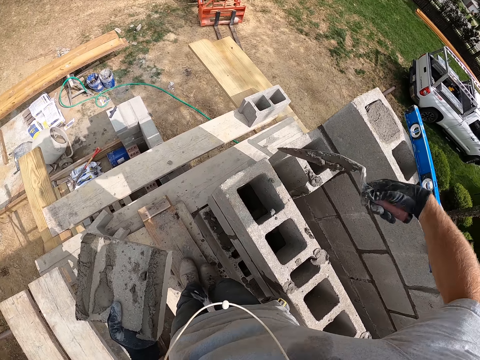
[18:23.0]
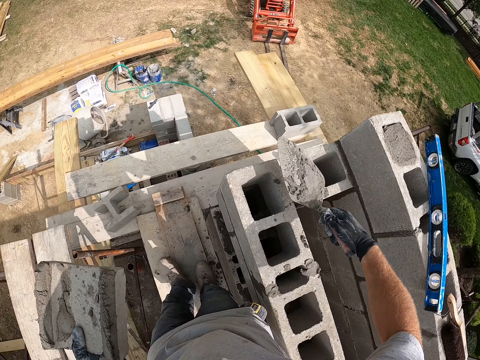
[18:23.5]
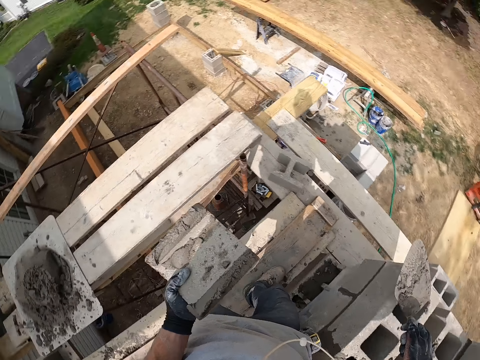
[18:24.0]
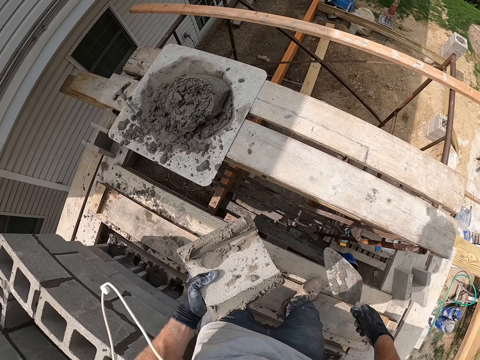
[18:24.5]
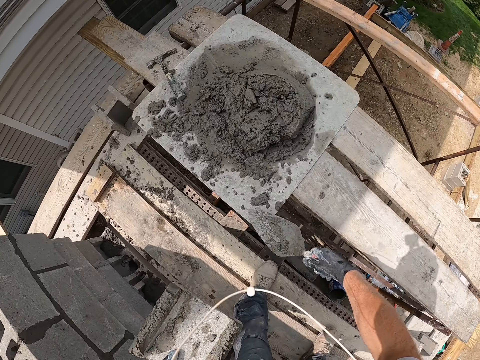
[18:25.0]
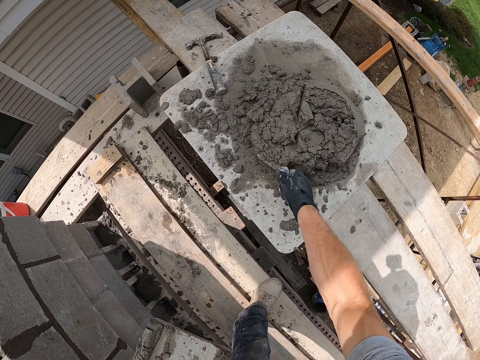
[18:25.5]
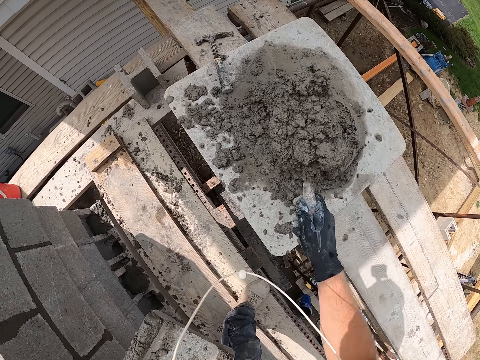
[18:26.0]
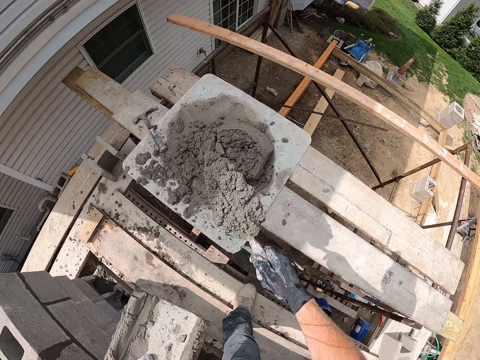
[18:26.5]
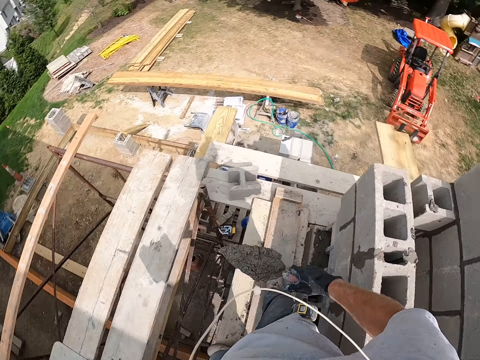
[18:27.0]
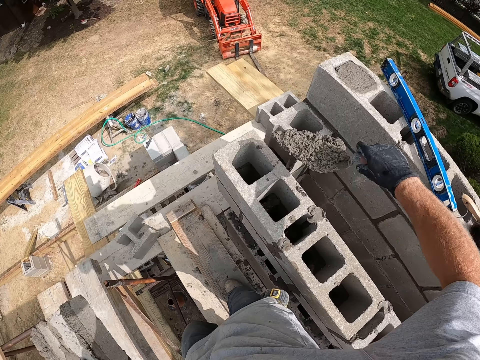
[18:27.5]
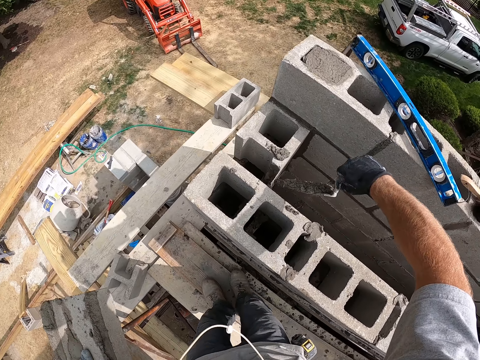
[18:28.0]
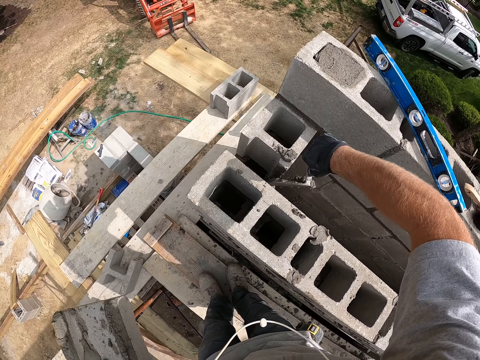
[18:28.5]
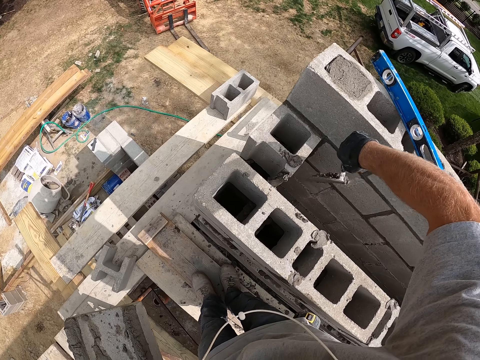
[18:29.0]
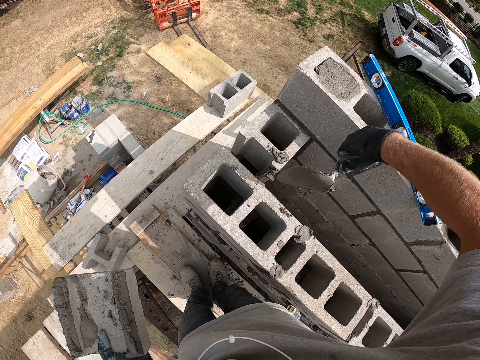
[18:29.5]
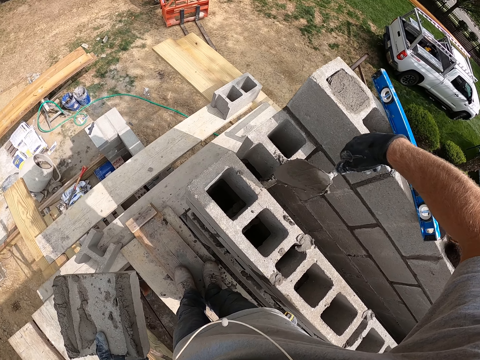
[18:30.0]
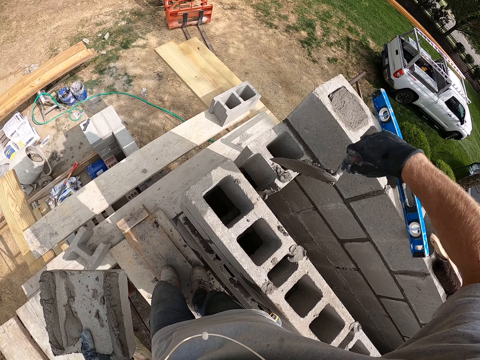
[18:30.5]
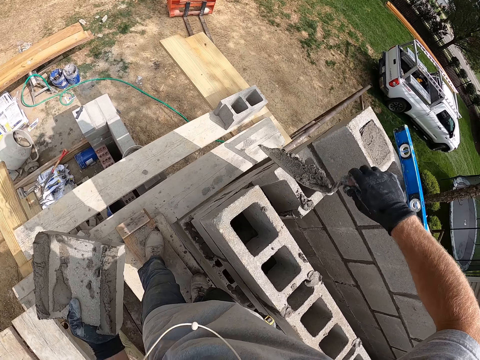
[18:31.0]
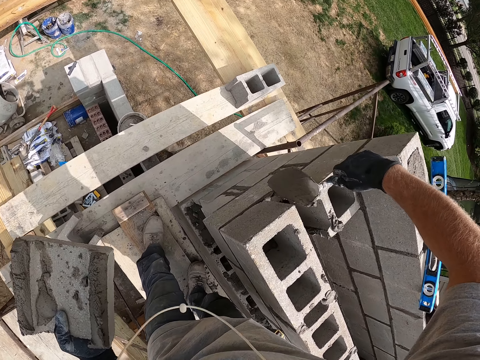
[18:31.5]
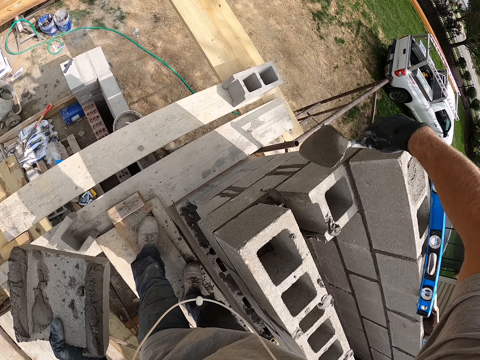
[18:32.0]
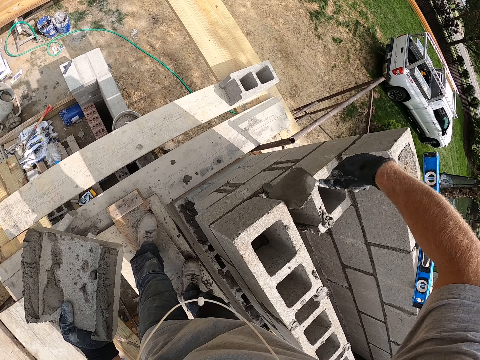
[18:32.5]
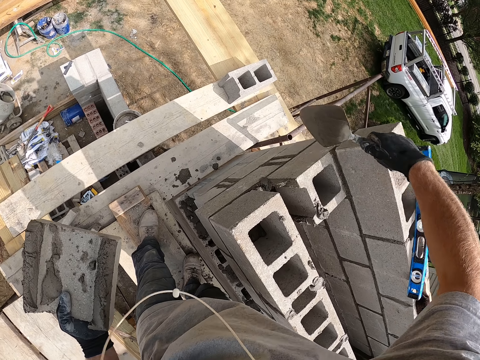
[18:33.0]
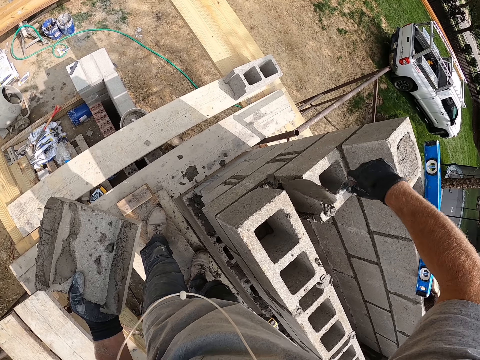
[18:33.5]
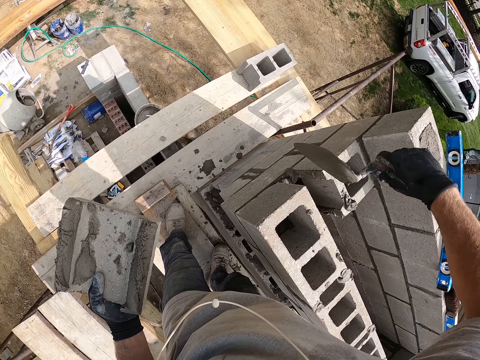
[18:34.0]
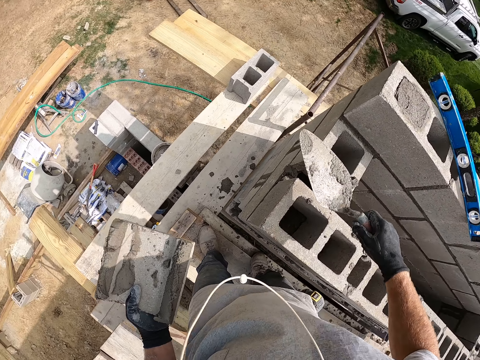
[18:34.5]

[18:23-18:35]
The camera wearer packs cement with the trowel. They walk and take the concrete. They put cement on the concrete wall. They walk and spread the concrete on the brick.

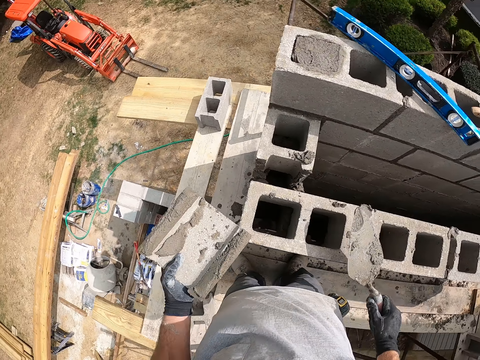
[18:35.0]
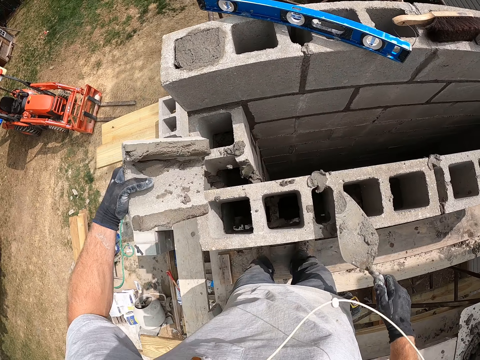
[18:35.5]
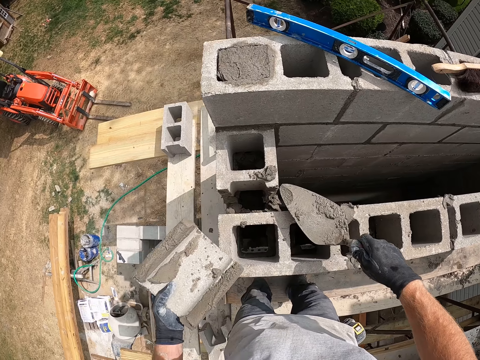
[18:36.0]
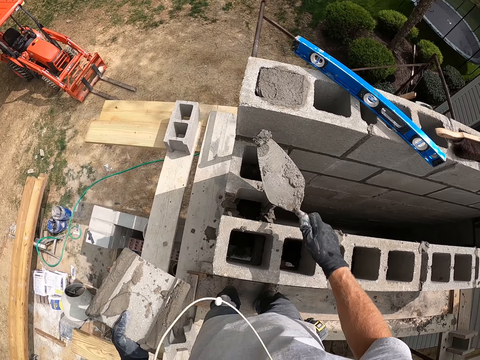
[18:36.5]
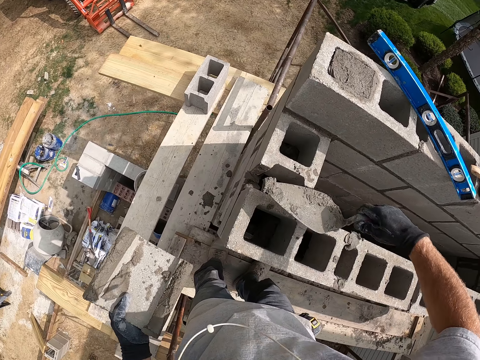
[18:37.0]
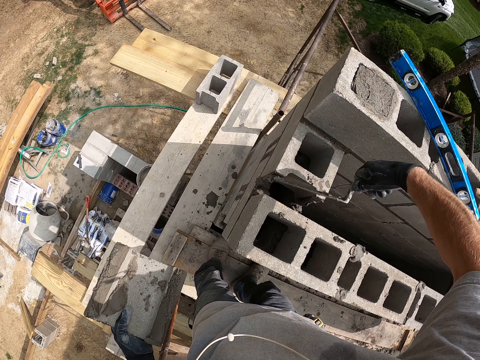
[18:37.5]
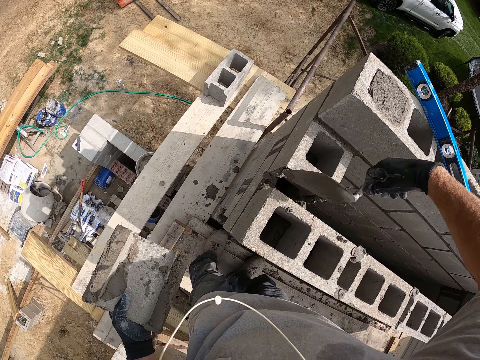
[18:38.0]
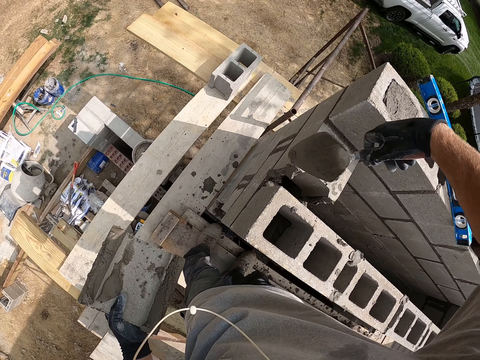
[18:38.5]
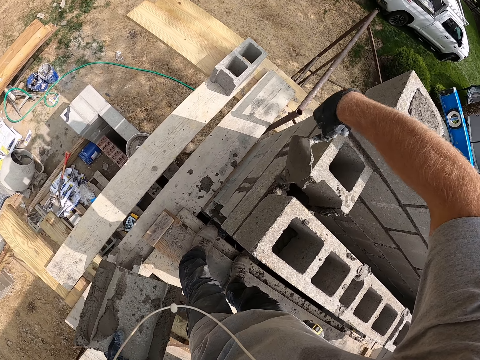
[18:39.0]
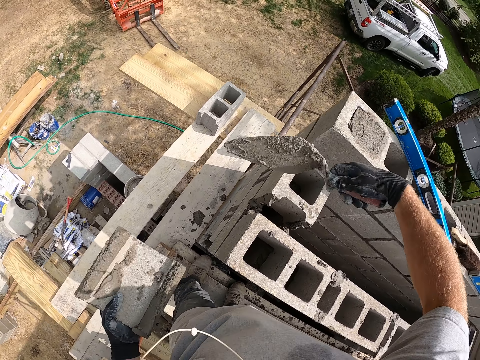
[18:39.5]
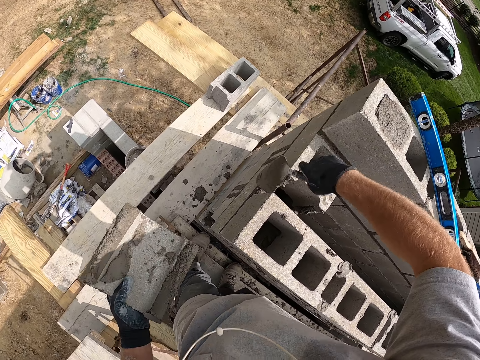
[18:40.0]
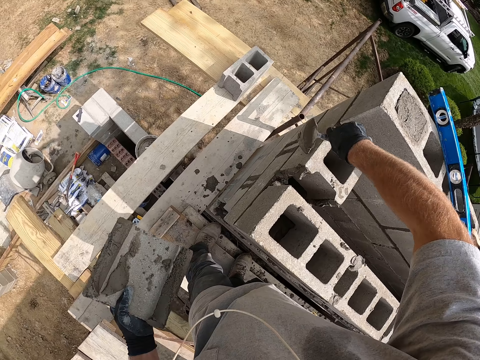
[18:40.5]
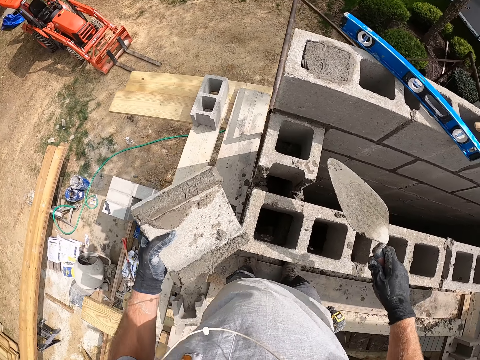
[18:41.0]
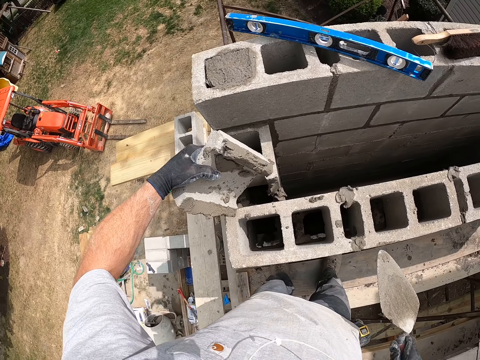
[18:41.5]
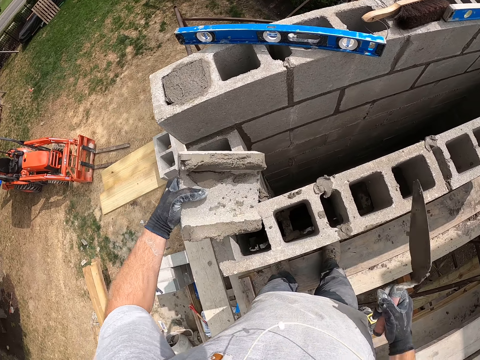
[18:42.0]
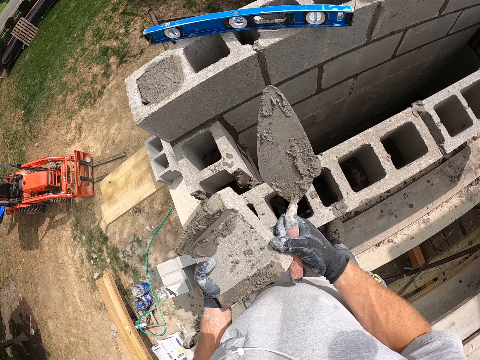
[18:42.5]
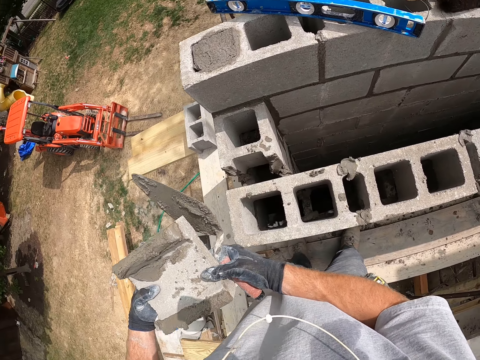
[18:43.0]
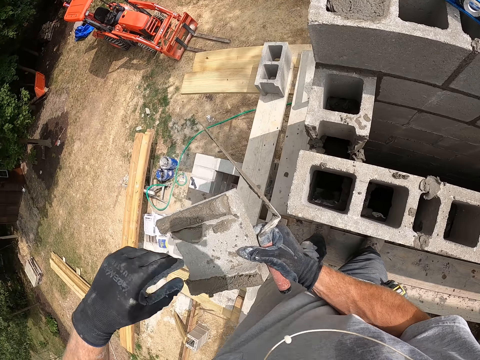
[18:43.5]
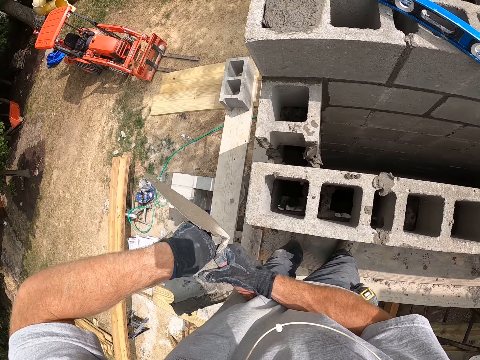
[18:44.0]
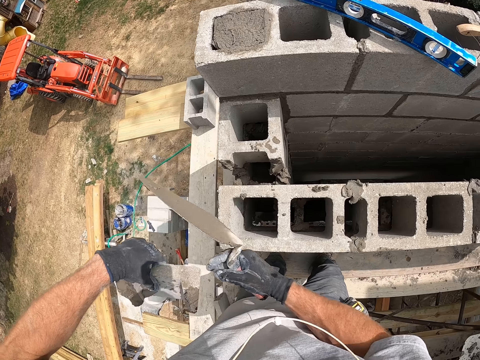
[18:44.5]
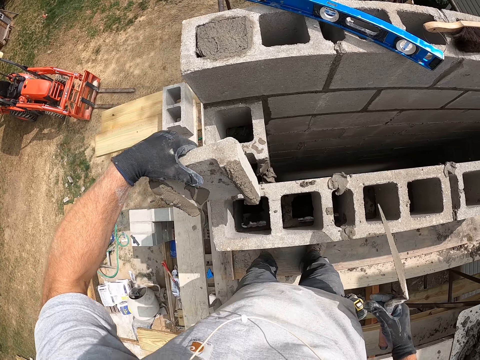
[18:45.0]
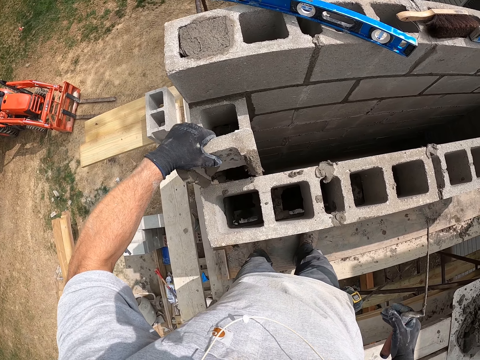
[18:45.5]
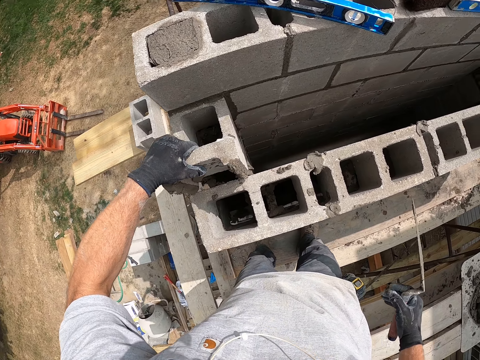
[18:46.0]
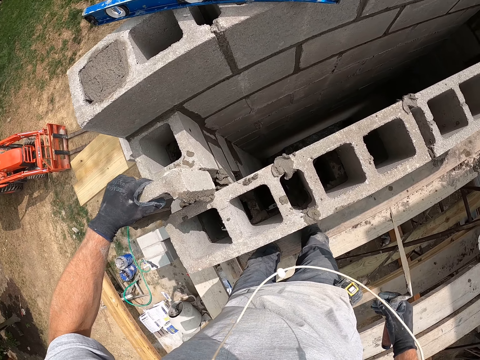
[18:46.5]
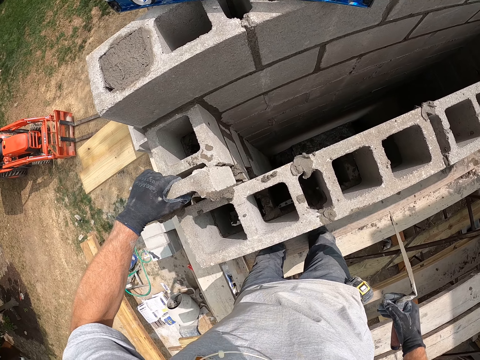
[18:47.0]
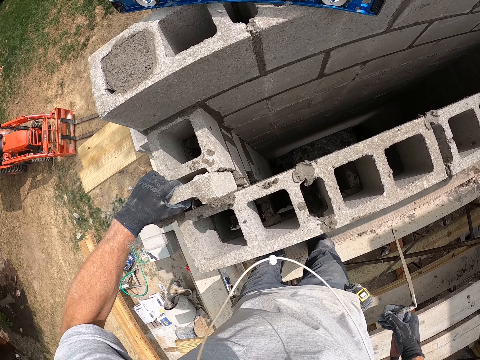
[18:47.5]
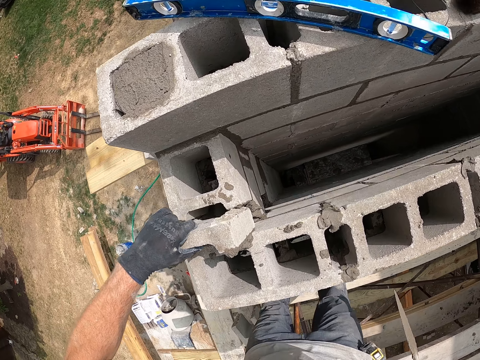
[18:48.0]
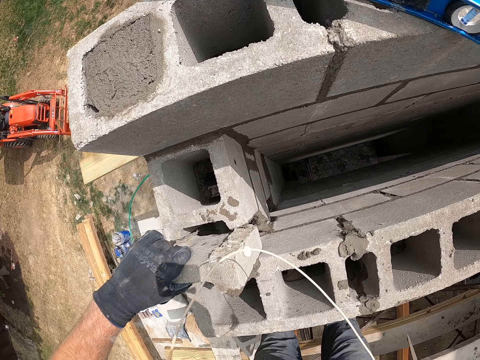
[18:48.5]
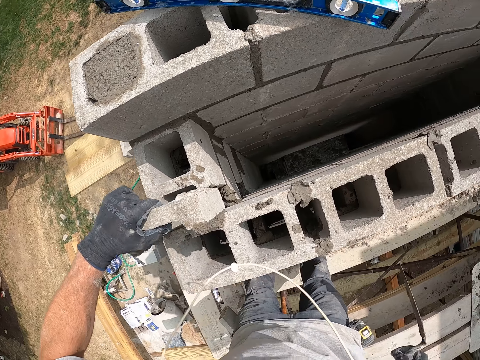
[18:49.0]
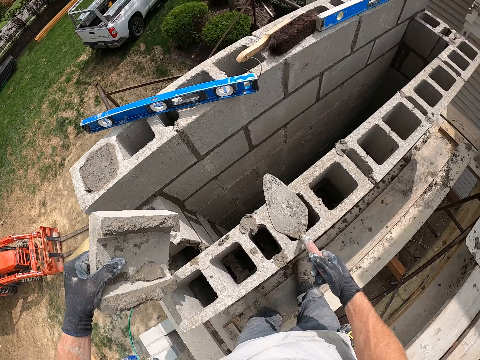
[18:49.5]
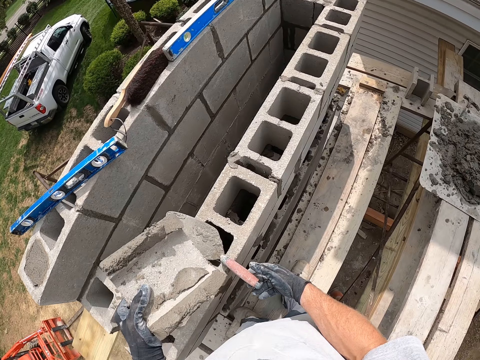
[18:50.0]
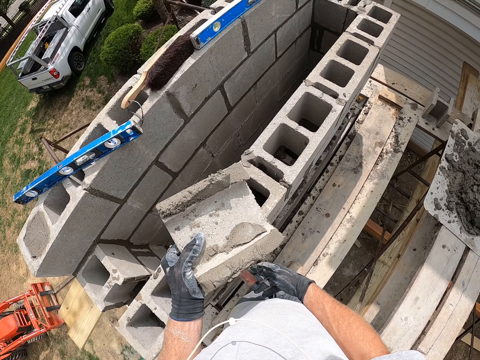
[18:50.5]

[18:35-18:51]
The camera wearer scoops cement with the trowel. He puts the cement on the concrete wall. He spreads the concrete on the brick. He adjusts the concrete block with his hands. He puts the concrete block on the concrete wall. He fixes the concrete block on the concrete wall.
